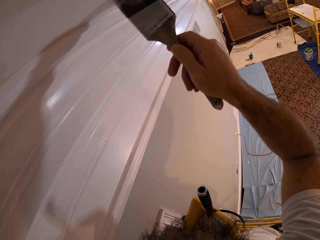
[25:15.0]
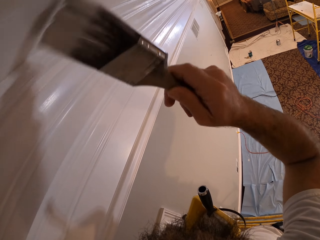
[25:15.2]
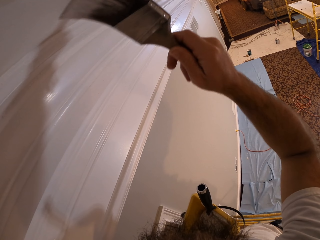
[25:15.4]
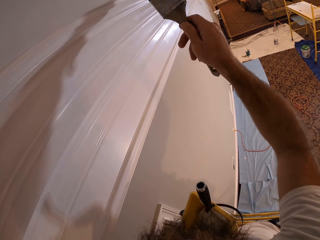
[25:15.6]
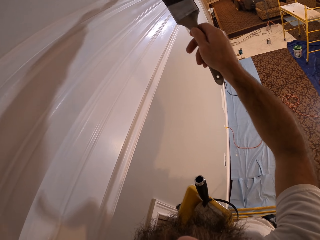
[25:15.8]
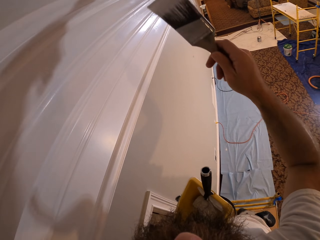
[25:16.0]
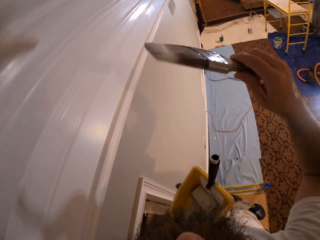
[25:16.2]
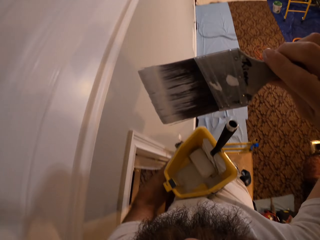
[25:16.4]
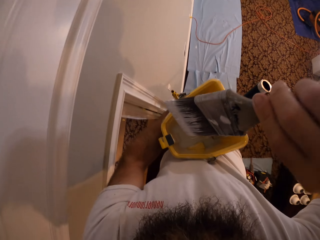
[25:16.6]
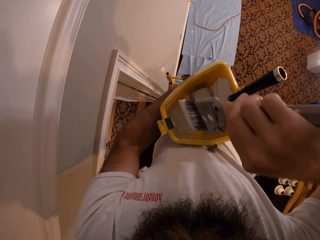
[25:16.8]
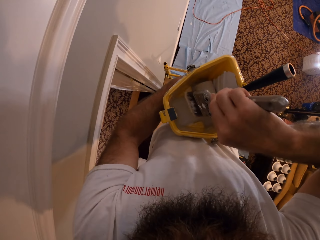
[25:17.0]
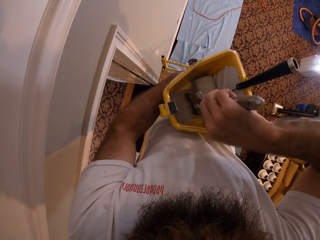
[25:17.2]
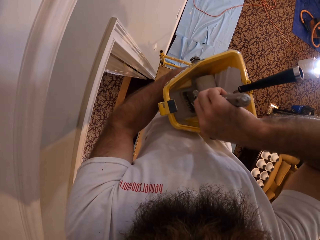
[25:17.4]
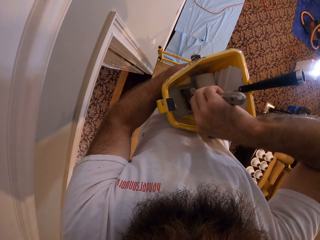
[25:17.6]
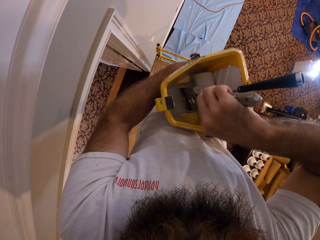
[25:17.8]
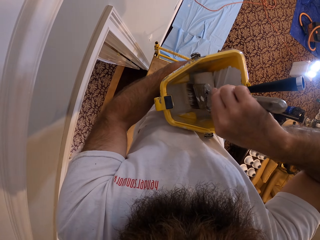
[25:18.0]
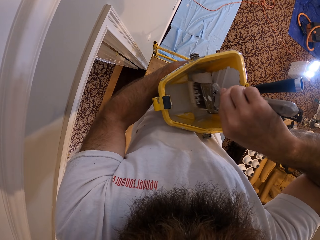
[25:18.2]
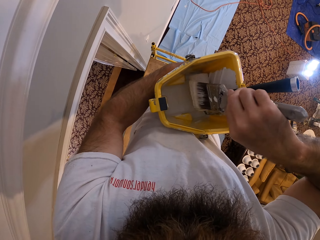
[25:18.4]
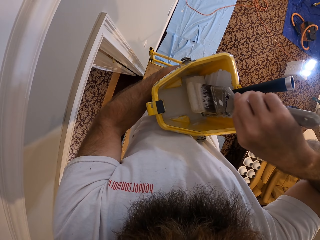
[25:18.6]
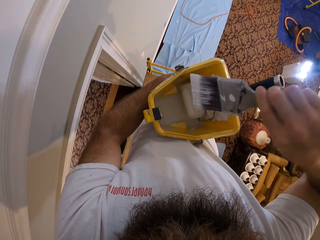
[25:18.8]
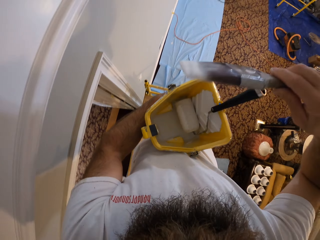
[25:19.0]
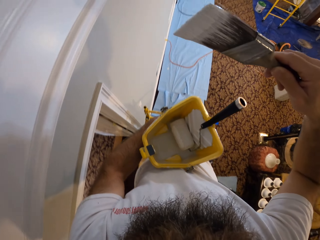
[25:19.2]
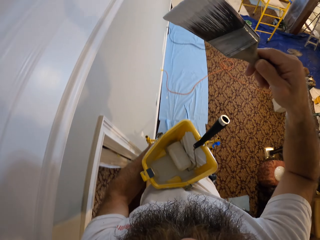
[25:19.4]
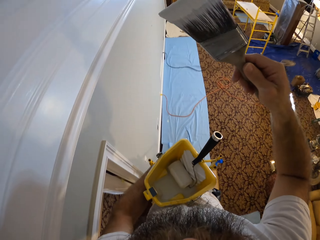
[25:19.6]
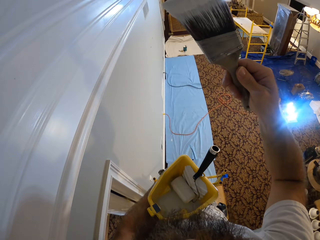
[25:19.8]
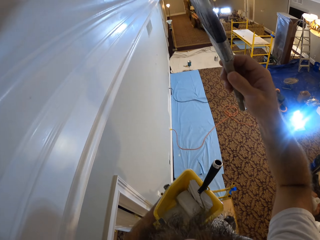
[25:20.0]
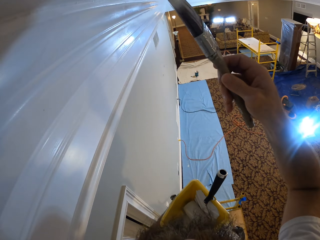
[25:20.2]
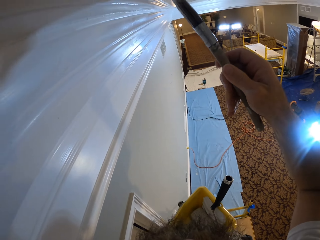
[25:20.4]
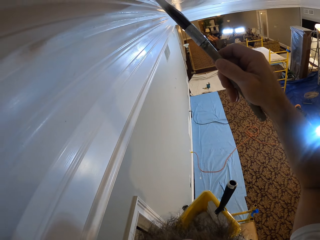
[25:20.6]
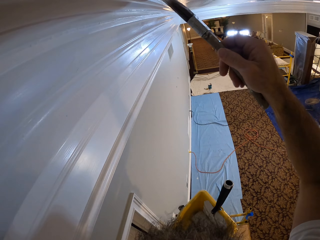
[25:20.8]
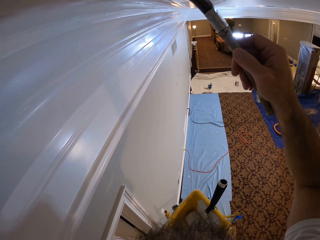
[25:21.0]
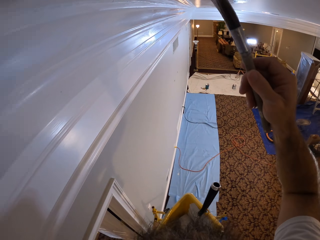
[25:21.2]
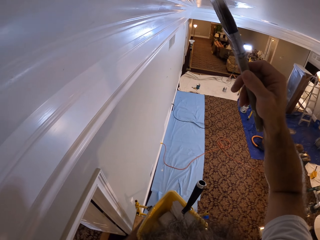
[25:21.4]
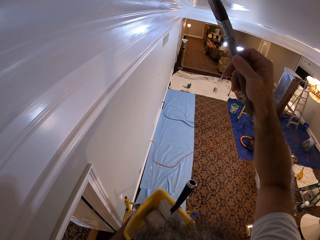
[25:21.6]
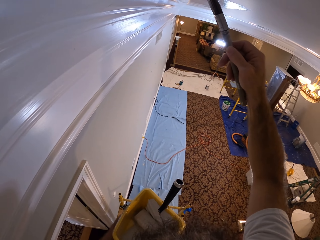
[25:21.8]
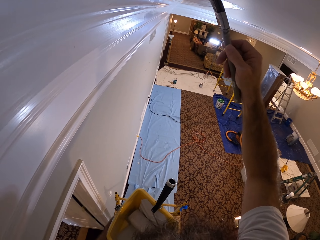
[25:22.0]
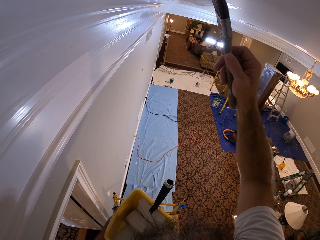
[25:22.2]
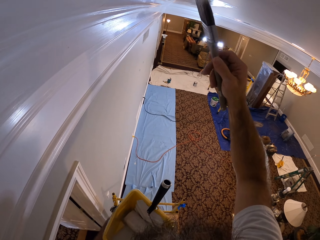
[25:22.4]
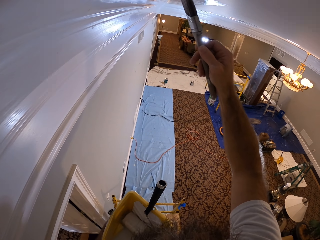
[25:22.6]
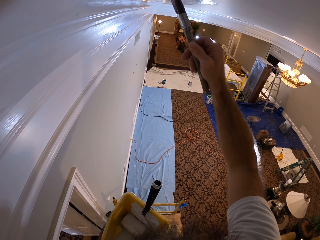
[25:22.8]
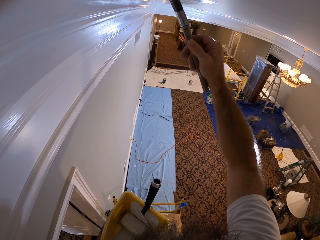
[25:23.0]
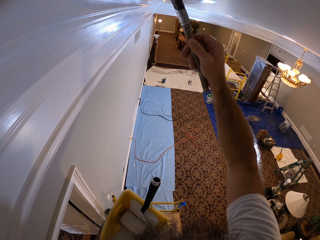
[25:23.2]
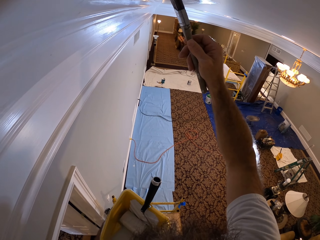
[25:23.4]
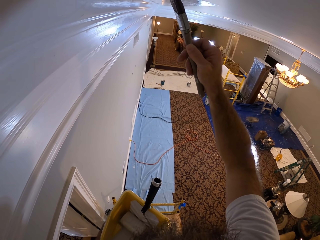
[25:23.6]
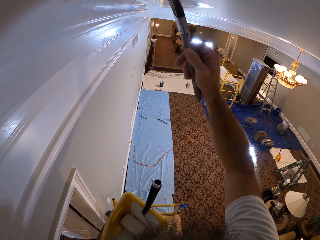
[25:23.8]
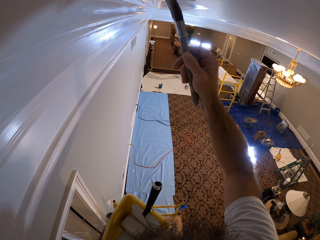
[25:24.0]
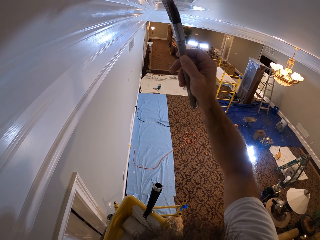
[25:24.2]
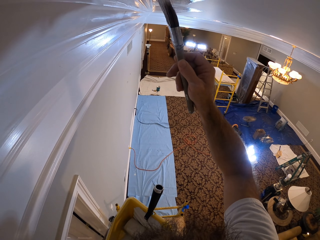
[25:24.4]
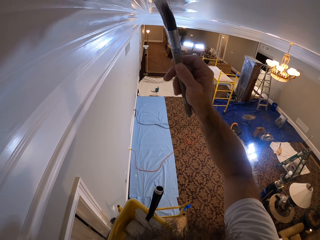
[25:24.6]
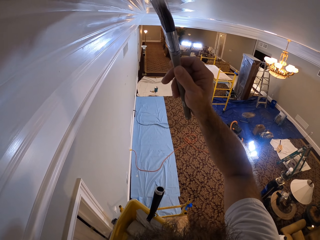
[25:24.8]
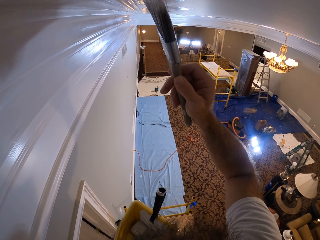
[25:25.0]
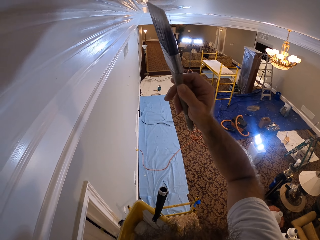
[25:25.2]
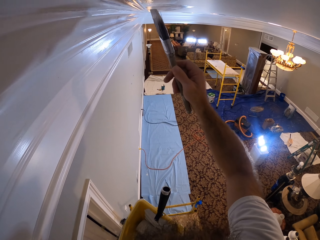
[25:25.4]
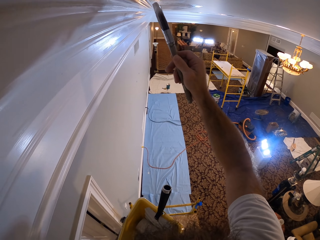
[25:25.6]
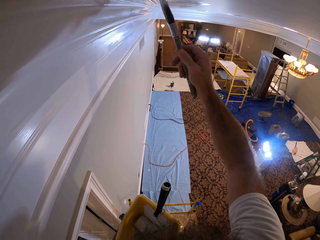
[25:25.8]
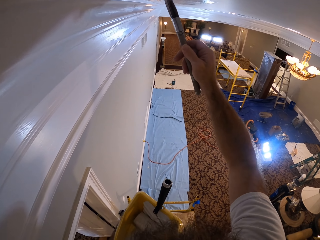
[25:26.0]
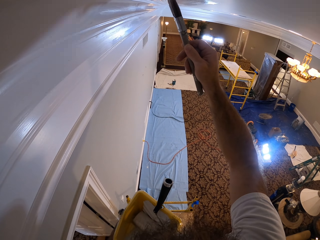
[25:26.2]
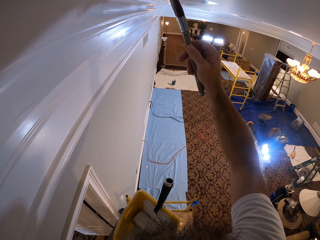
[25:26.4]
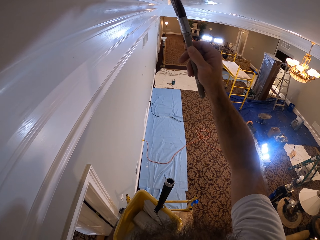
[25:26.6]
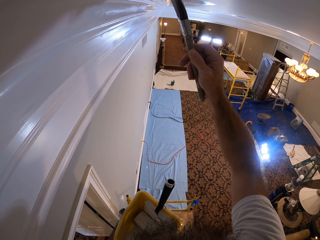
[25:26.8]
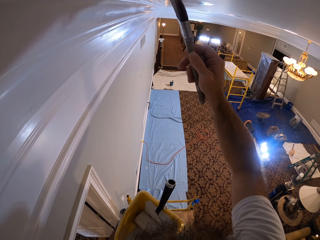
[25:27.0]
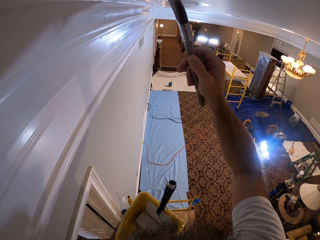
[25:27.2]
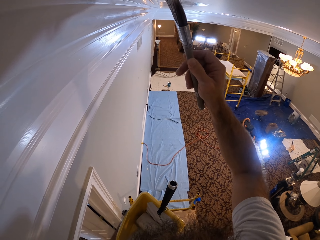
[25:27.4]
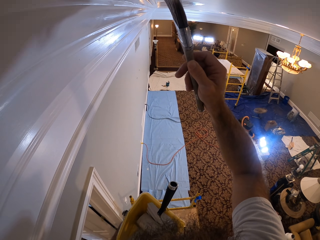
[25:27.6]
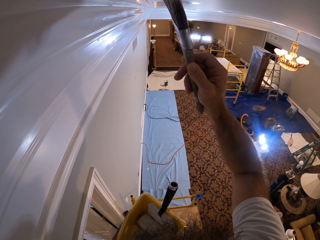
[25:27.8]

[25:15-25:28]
The camera wearer scoops paint with the paint brush in his right hand from the paint bucket in his left hand. He paints the ceiling or wall with the paint on the paint brush in his right hand.

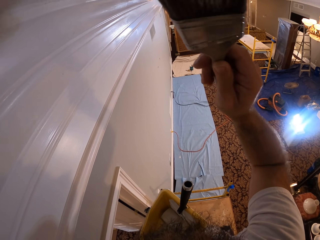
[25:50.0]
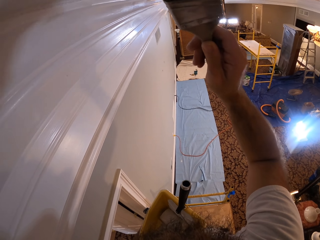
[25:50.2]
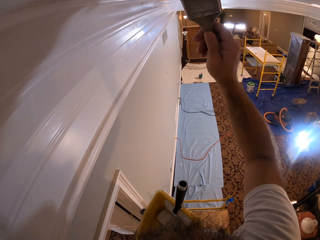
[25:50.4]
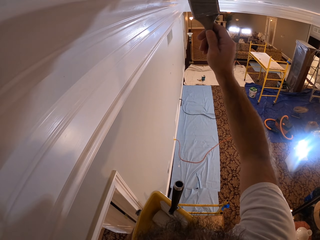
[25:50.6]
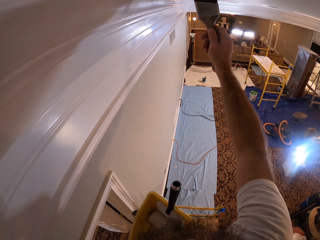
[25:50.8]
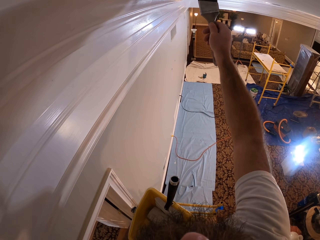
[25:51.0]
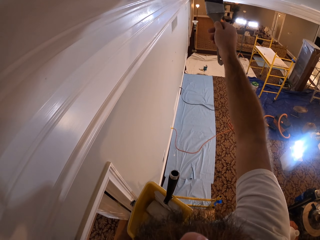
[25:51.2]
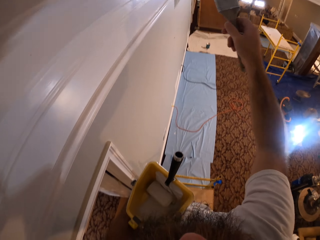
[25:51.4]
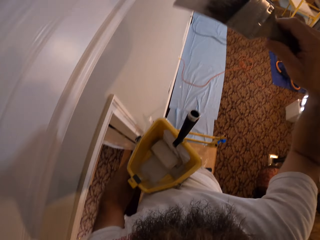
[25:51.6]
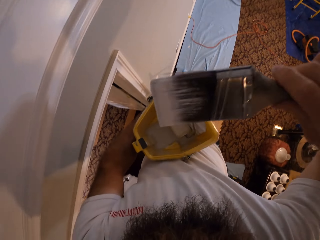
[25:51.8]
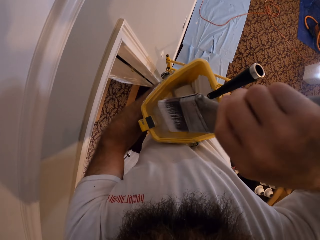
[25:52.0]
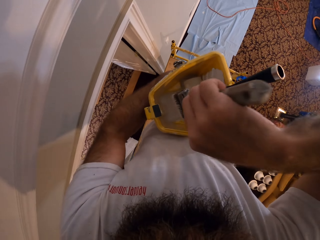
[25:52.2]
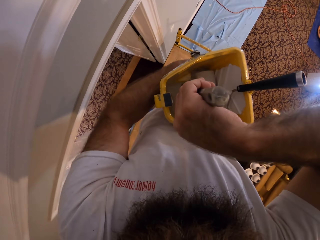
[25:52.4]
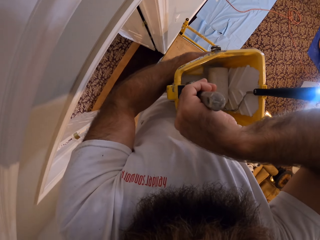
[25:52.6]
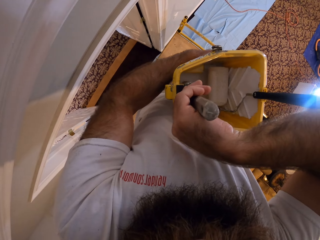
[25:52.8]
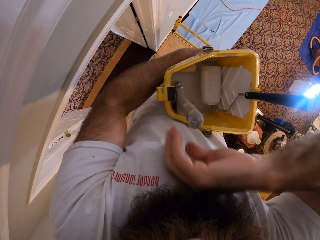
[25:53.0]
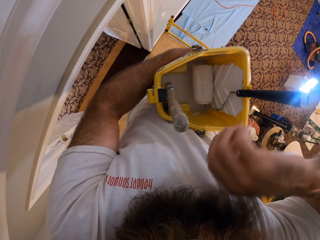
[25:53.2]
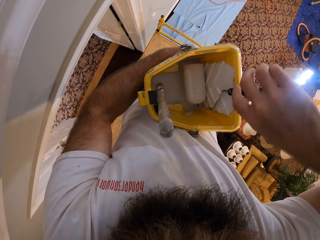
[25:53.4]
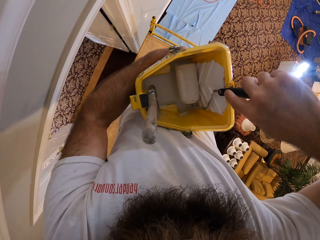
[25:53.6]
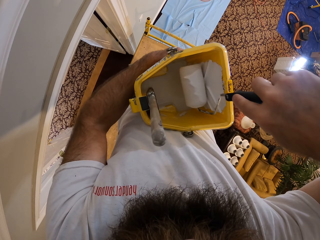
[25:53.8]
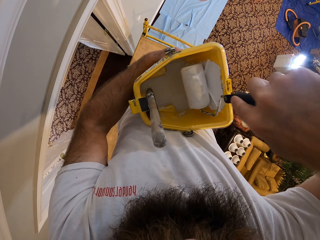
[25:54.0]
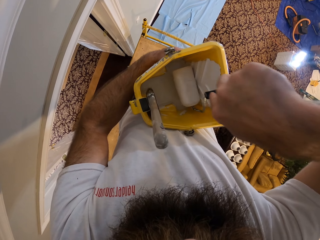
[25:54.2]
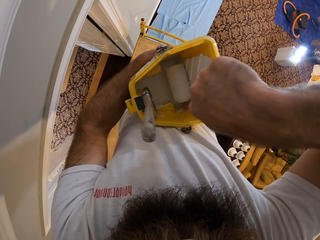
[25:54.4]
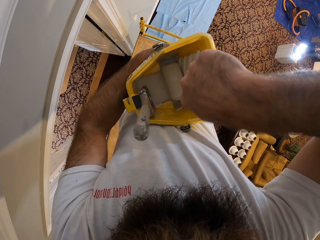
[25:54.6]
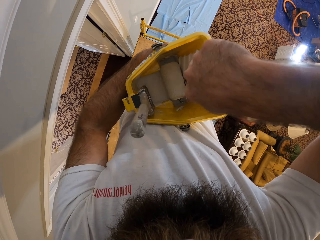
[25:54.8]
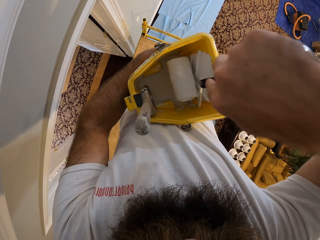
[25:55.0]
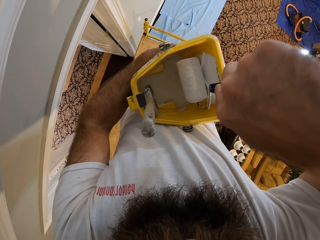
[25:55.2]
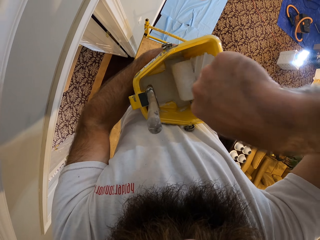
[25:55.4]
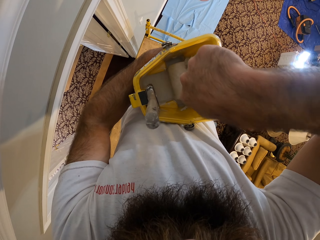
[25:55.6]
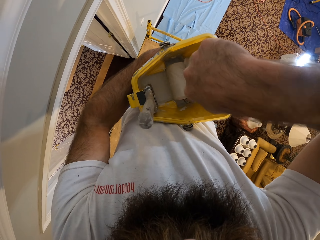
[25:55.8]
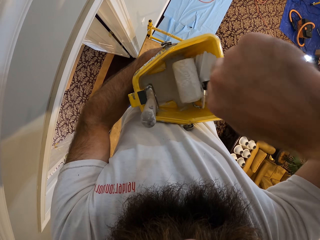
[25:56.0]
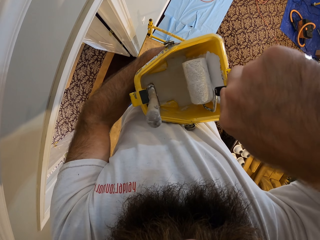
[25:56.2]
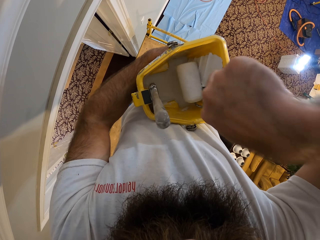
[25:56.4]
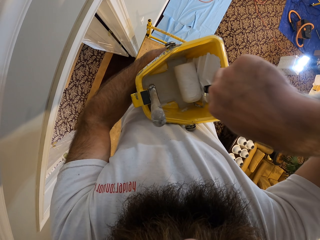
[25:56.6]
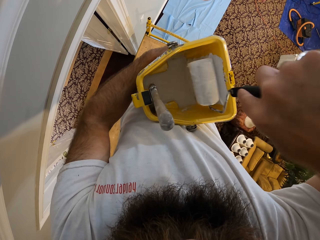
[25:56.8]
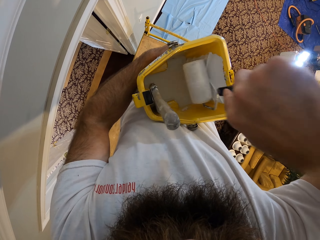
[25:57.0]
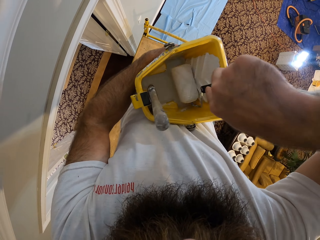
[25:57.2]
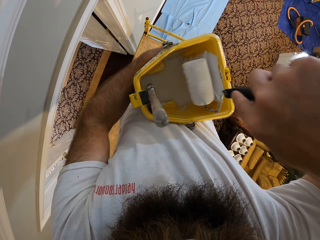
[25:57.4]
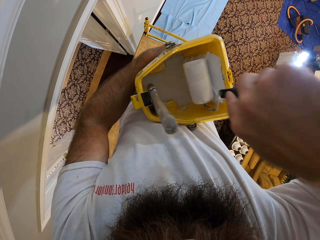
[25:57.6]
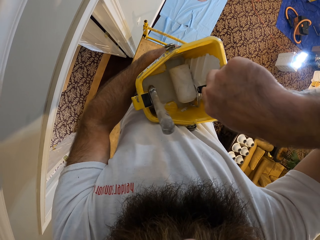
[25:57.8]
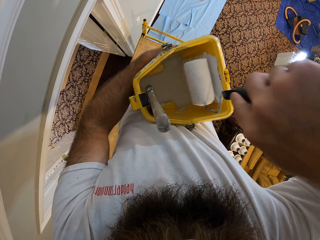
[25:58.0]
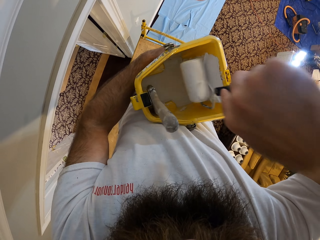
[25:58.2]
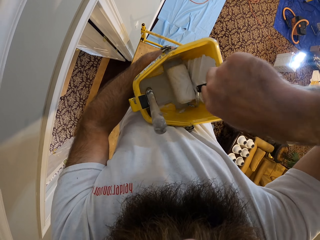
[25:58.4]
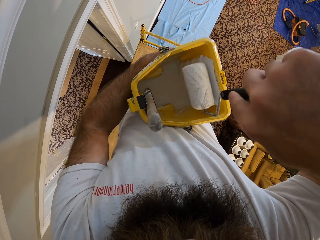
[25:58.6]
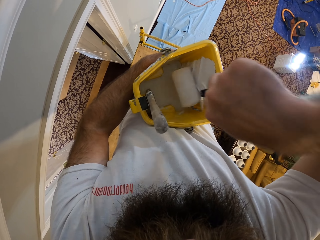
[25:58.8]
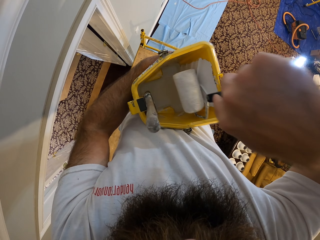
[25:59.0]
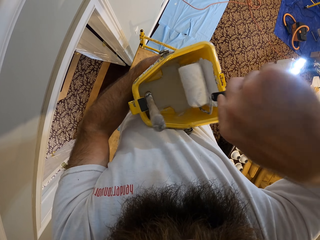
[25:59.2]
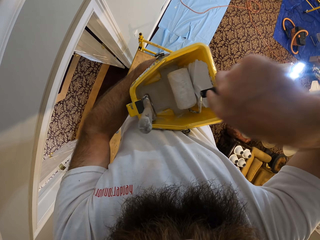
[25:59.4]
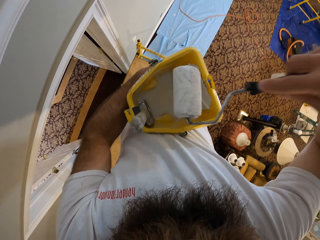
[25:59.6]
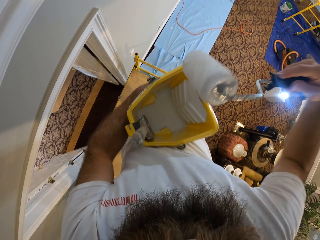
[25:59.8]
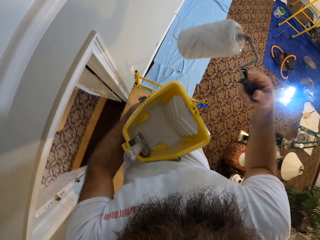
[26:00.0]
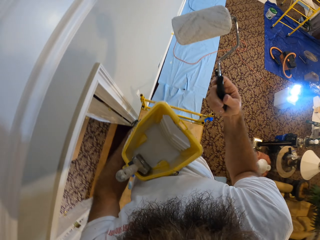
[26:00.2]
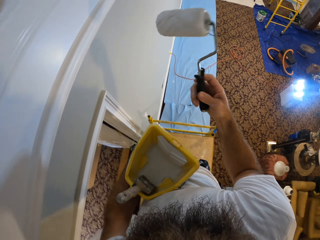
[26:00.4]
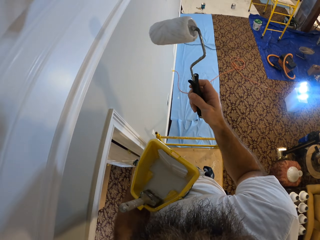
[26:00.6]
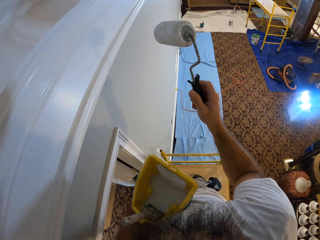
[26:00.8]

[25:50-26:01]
The camera wearer drops the paint brush in his right hand in the paint bucket or paint can in his left hand. He scoops paint with the paint roller in the paint bucket in his left hand with his right hand. He picks up the roller inside the paint can. He rolls the roller inside the paint can.
